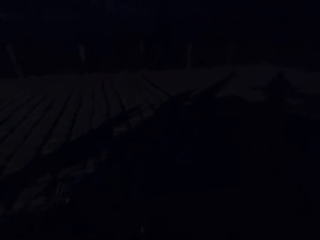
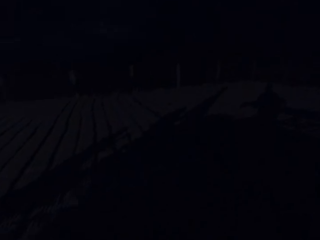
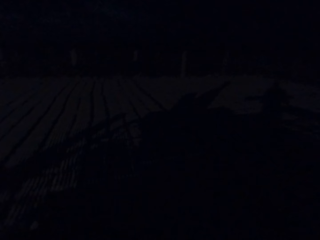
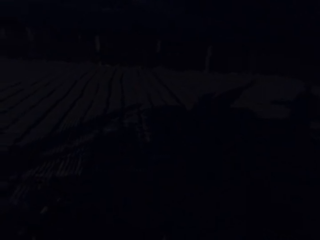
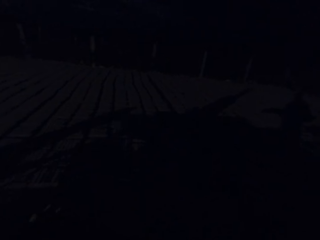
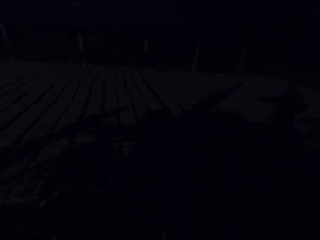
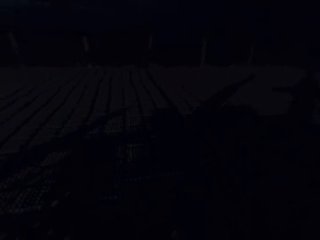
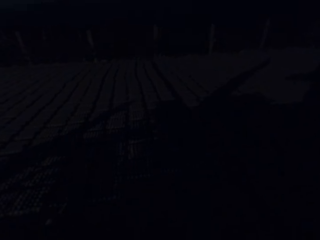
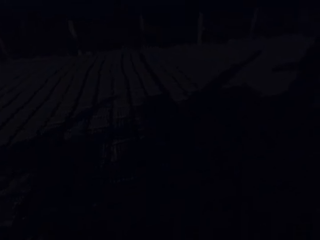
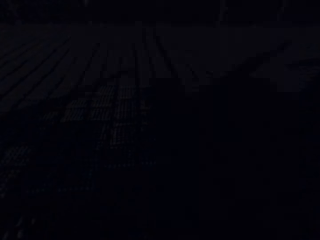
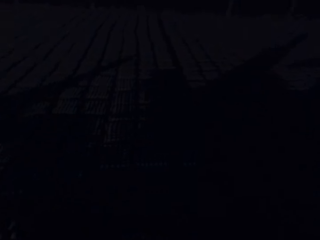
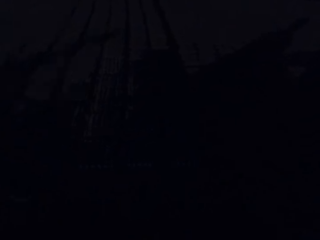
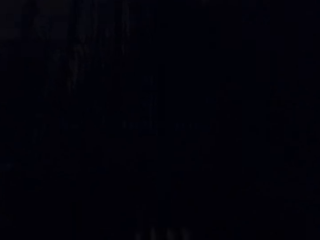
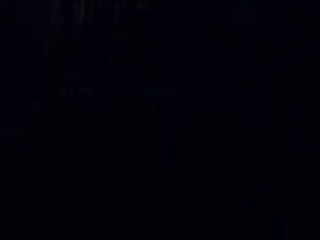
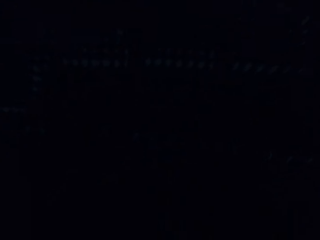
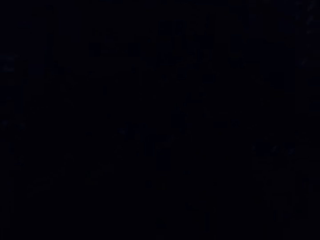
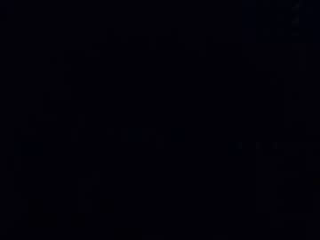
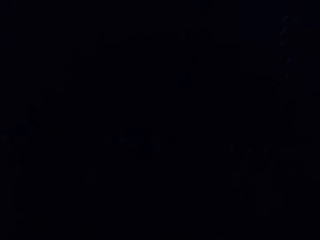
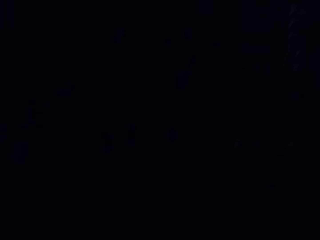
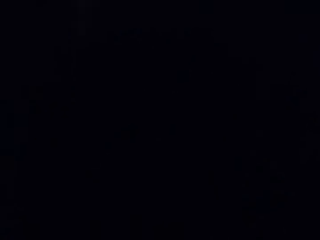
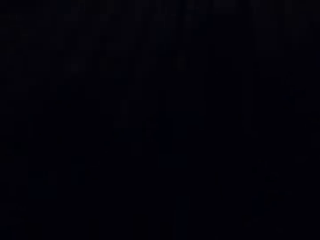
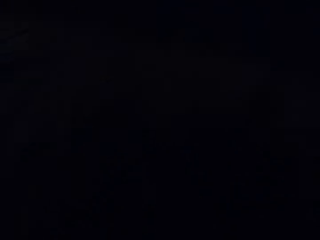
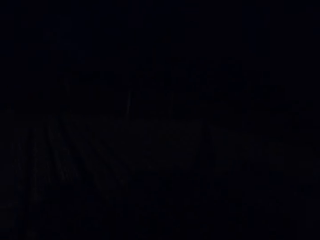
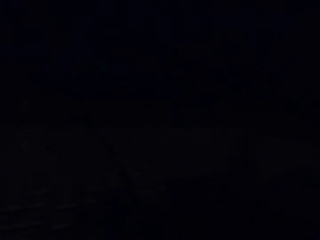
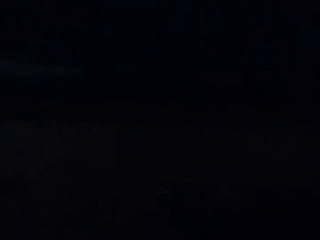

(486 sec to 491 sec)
The camera wearer drops the egg crate in both hands on some egg crates on the ground.

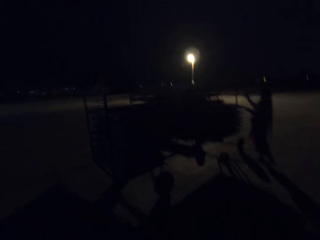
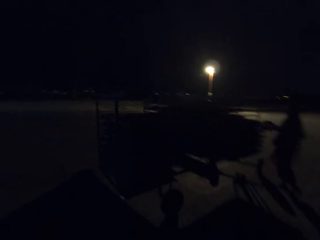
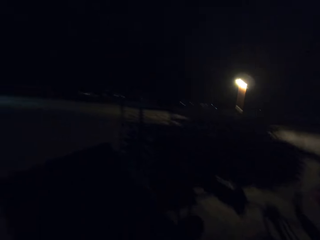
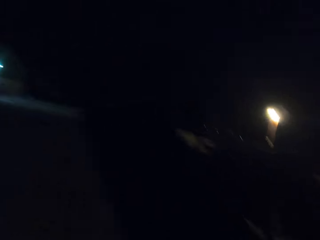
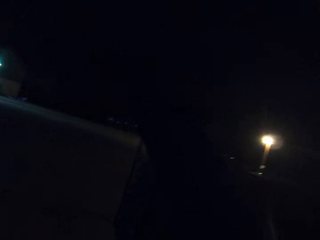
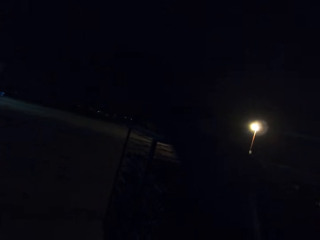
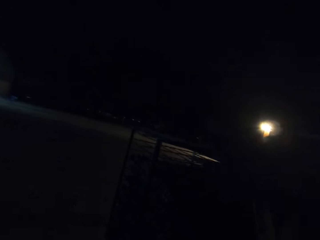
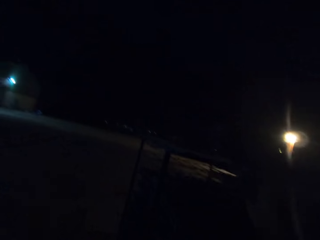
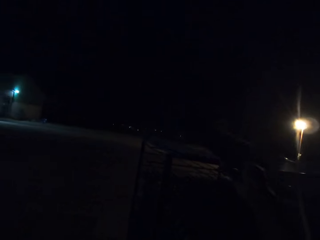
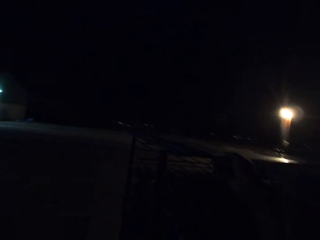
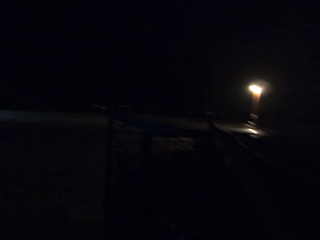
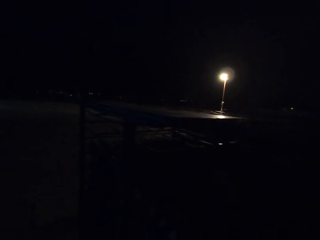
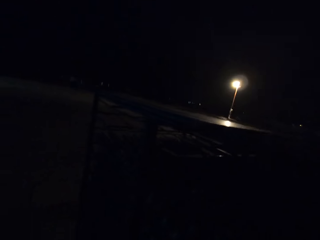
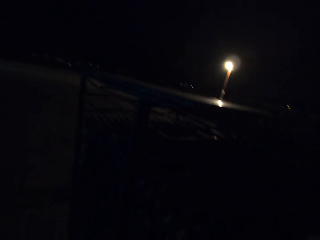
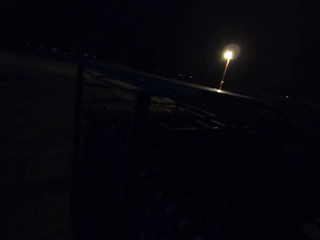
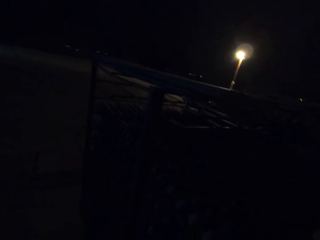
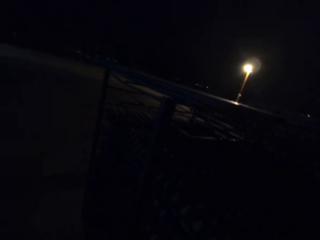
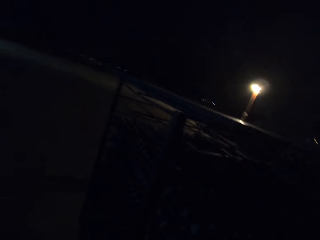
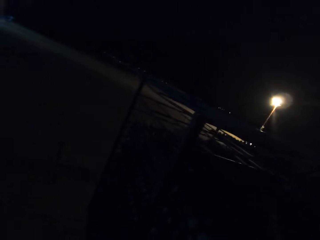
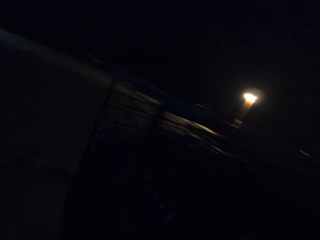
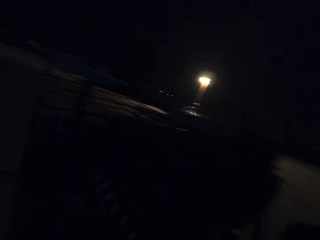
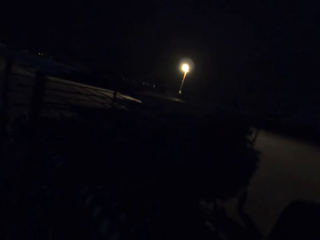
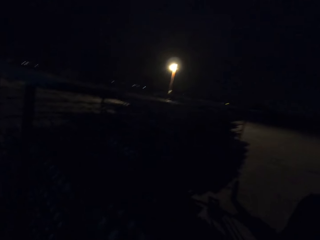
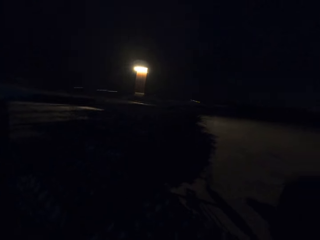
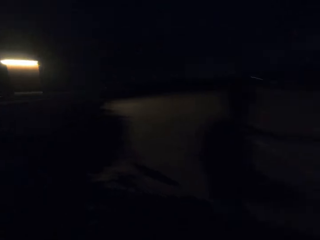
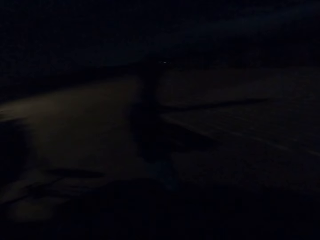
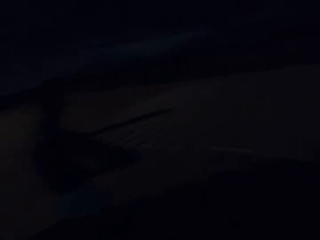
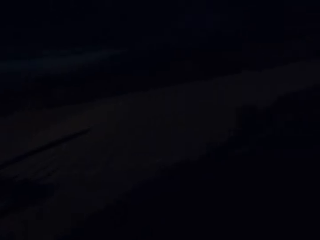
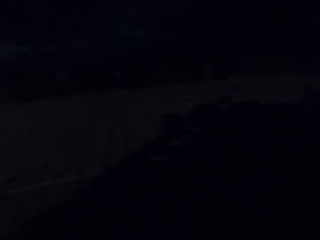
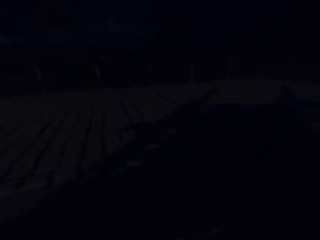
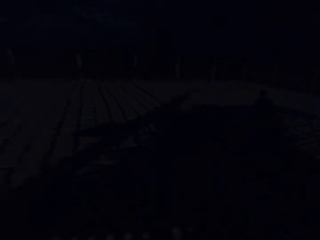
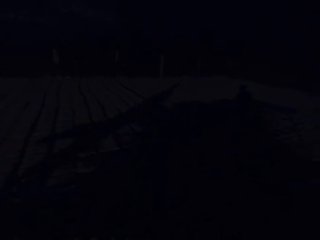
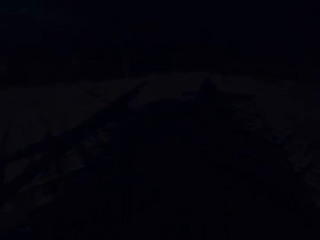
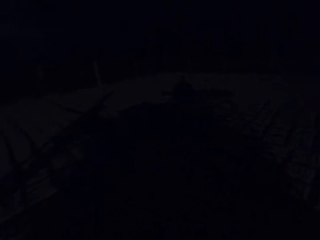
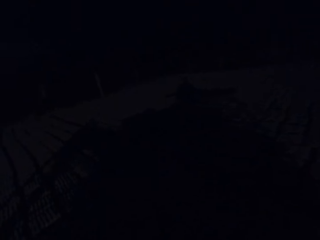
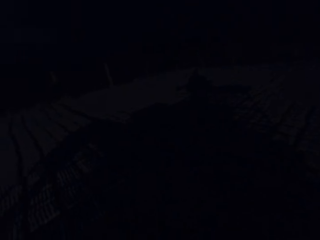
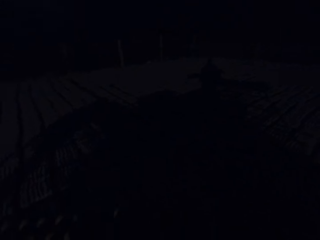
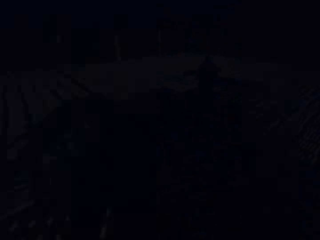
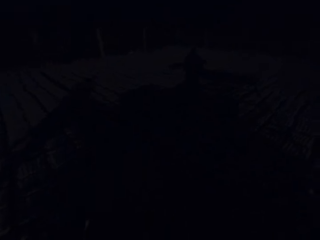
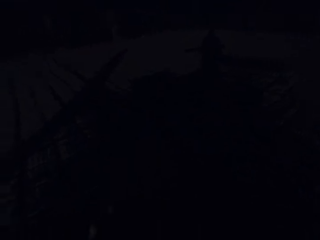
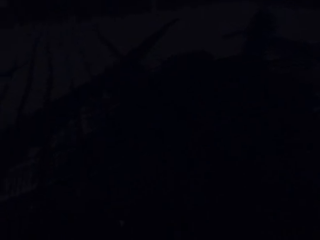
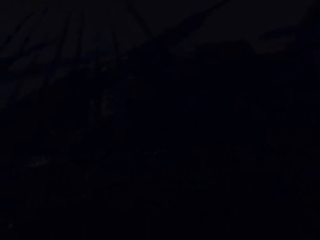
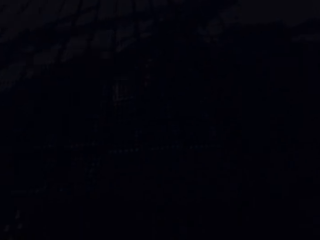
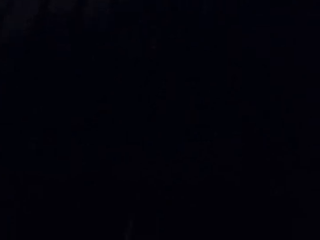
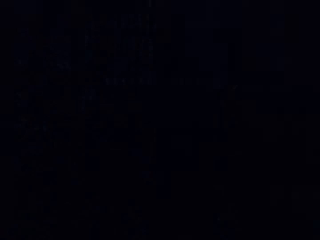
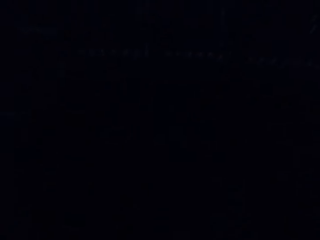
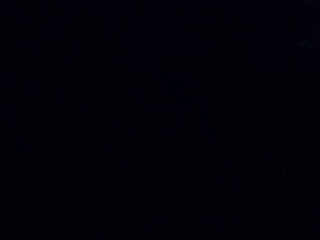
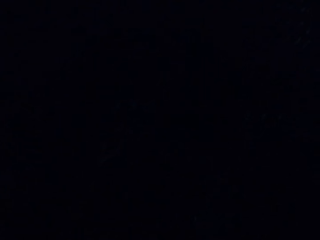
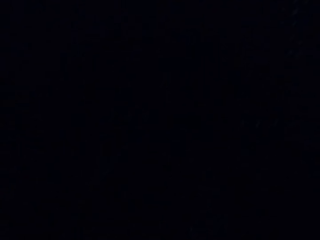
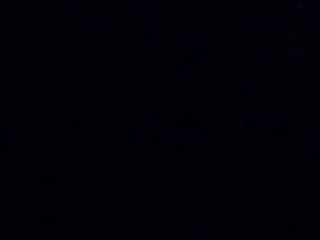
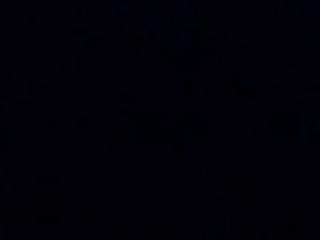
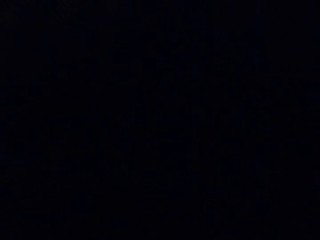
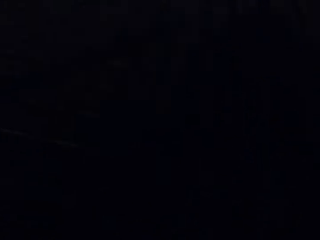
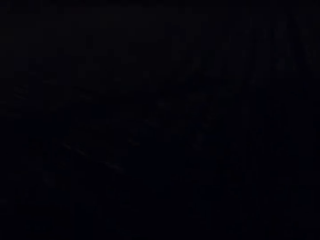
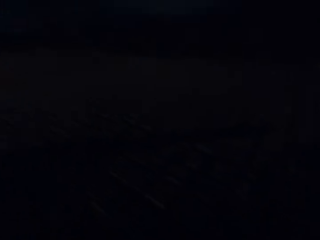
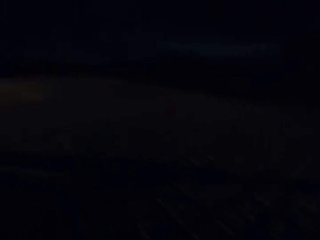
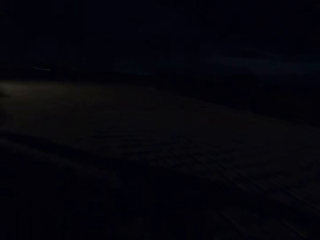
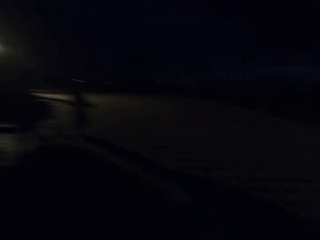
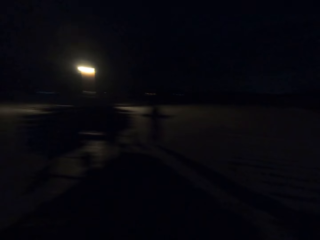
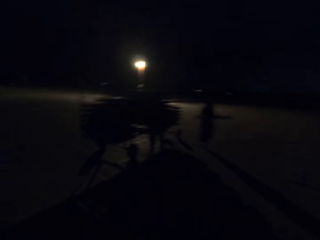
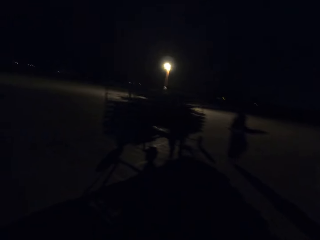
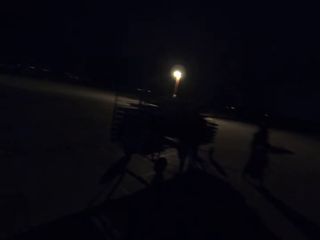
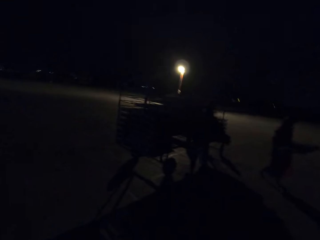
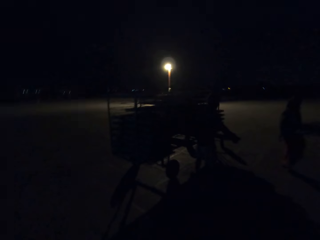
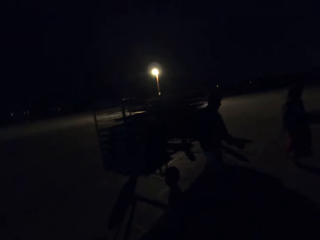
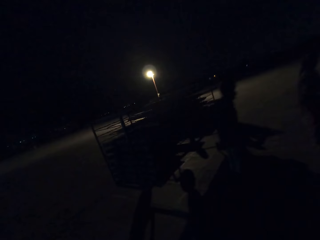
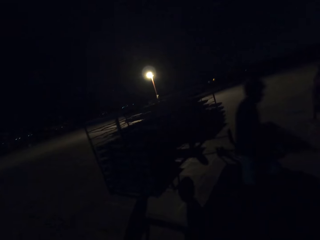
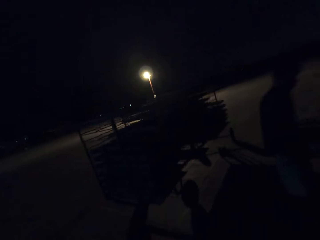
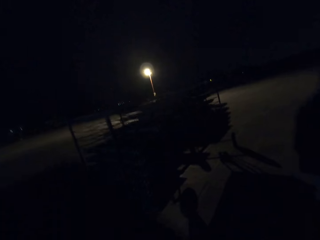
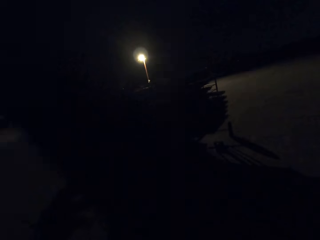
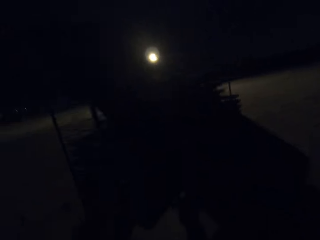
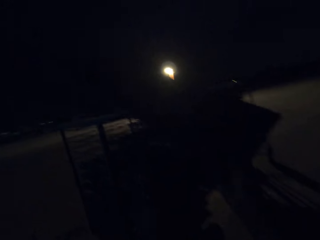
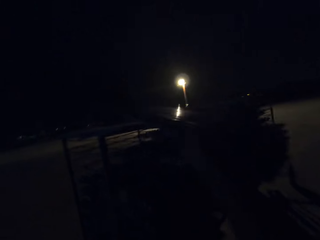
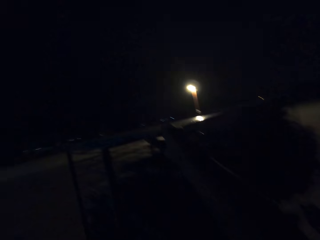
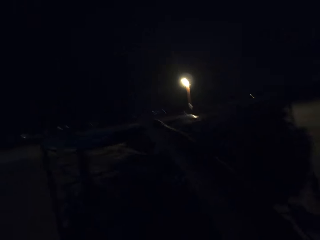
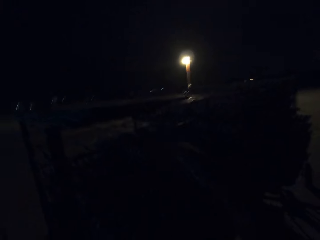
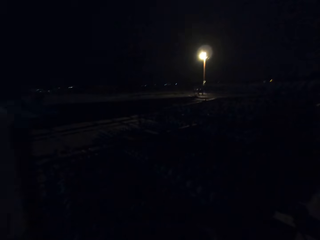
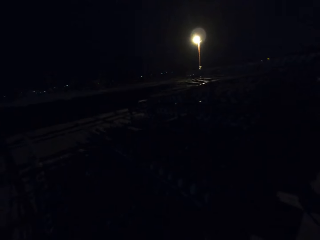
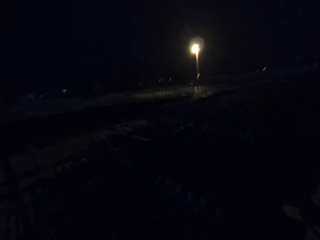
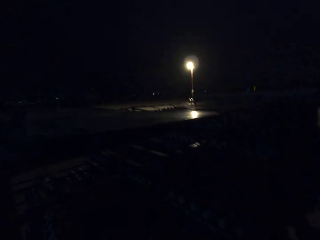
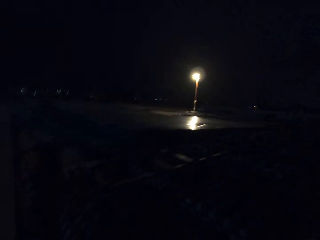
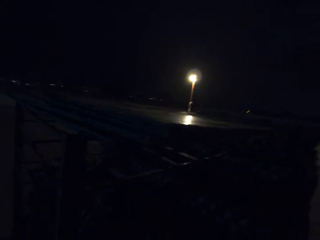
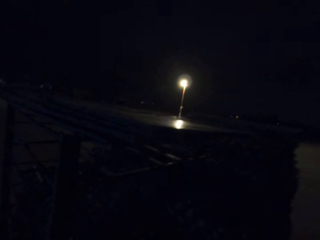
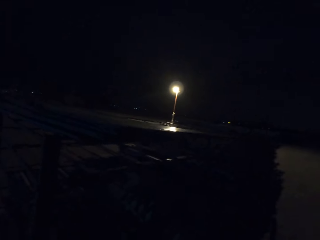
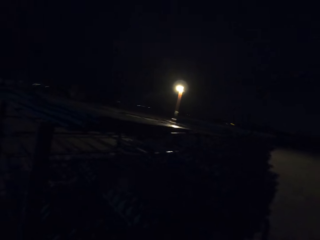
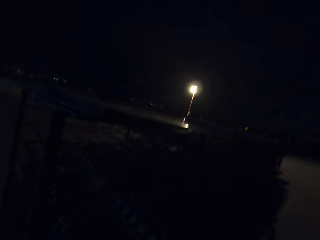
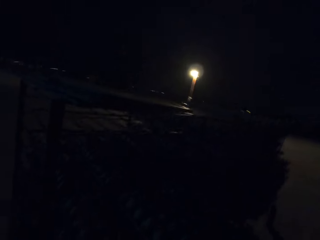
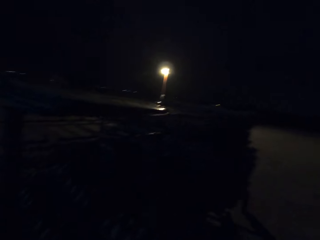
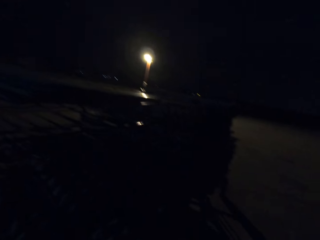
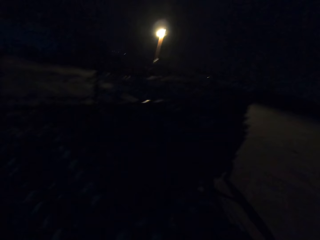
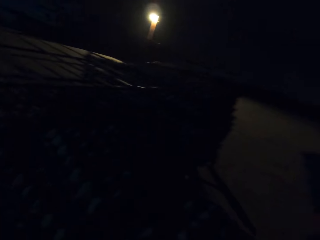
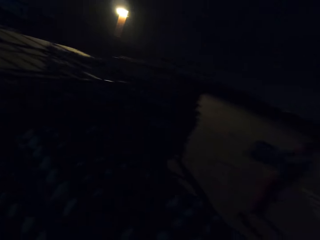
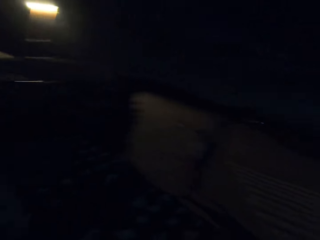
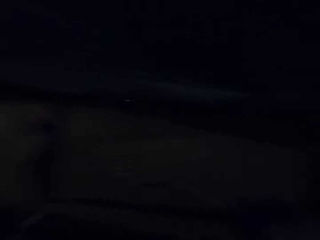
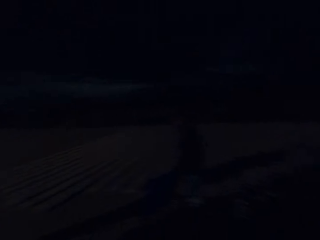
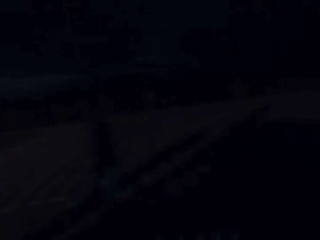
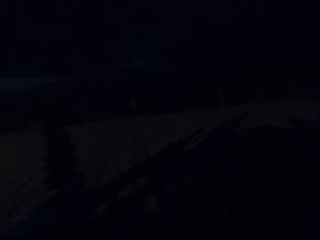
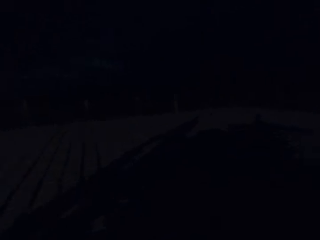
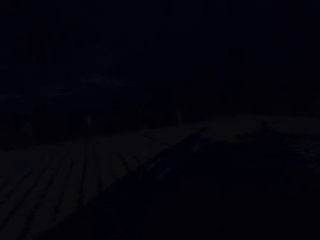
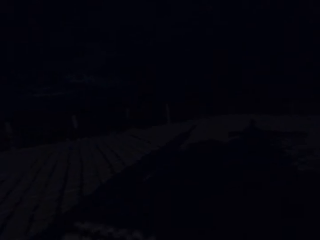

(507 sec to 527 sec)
The camera wearer drops a board on the cart with his right hand. He drops the egg crate in both hands on some egg crates on the ground. The man carries a board in both hands. The camera wearer picks up an egg crate from the rack with his right hand.
